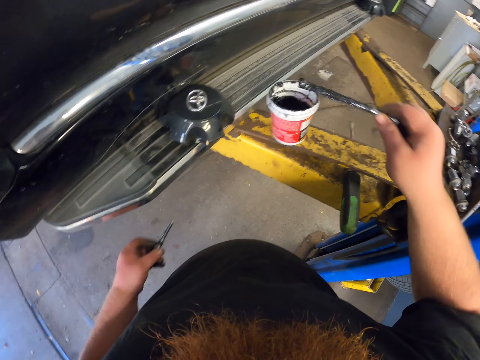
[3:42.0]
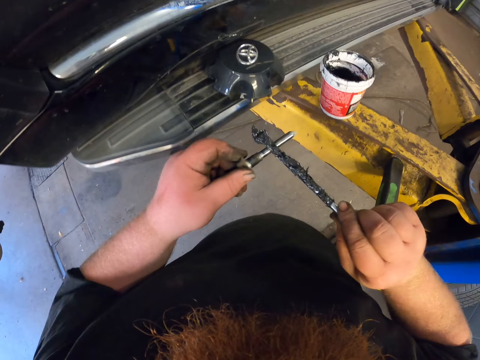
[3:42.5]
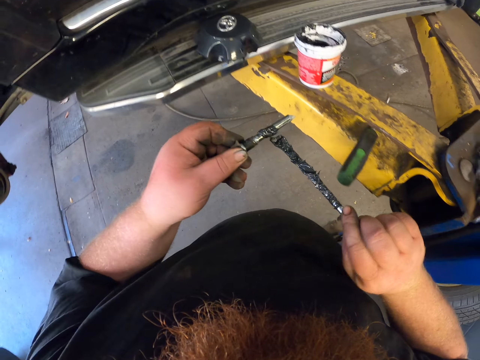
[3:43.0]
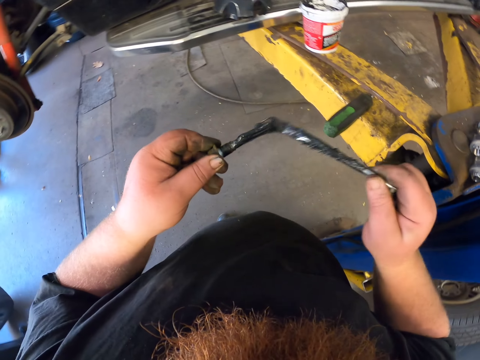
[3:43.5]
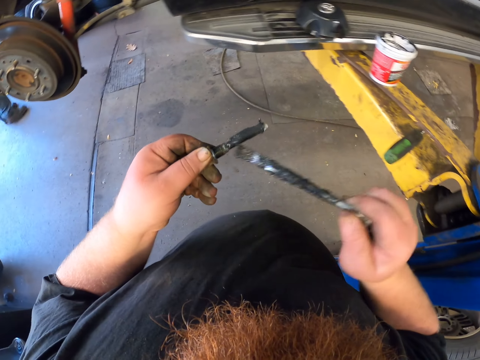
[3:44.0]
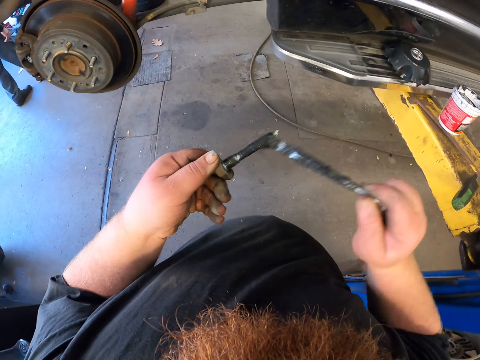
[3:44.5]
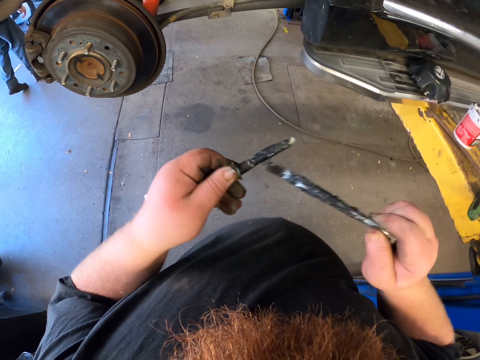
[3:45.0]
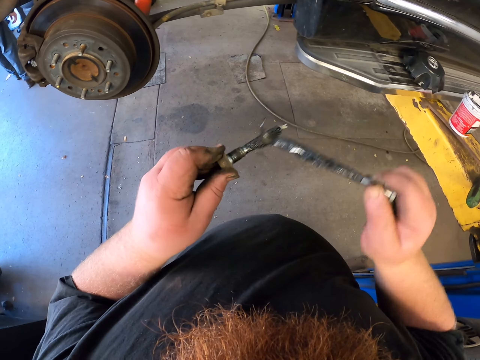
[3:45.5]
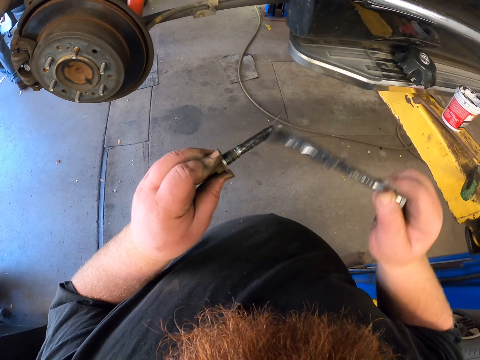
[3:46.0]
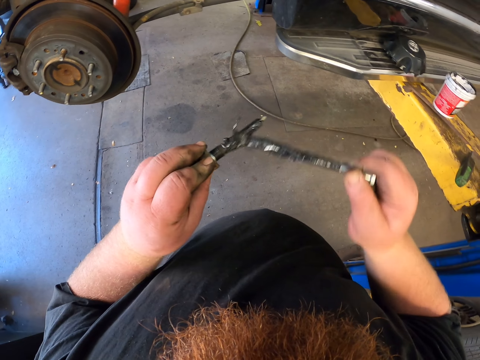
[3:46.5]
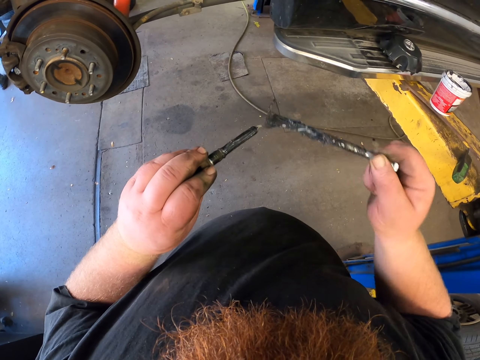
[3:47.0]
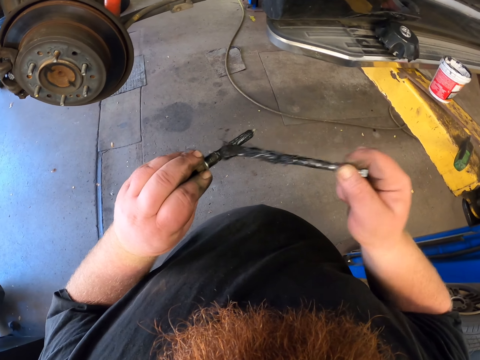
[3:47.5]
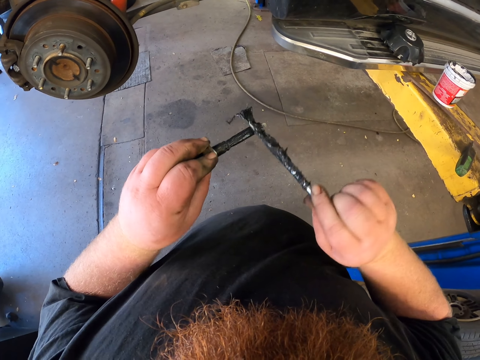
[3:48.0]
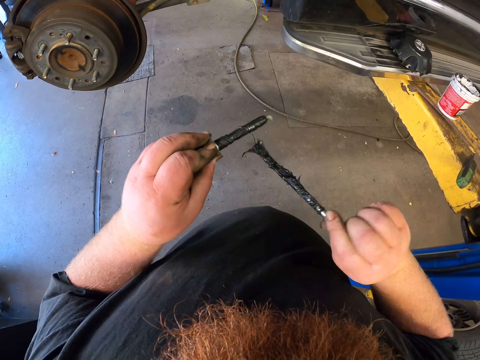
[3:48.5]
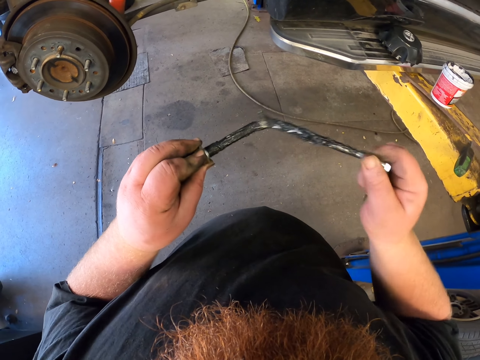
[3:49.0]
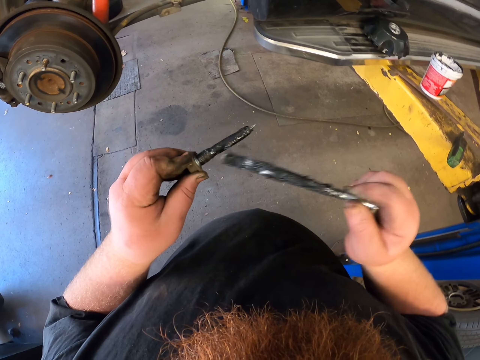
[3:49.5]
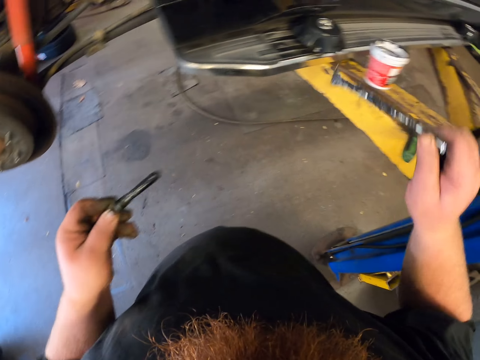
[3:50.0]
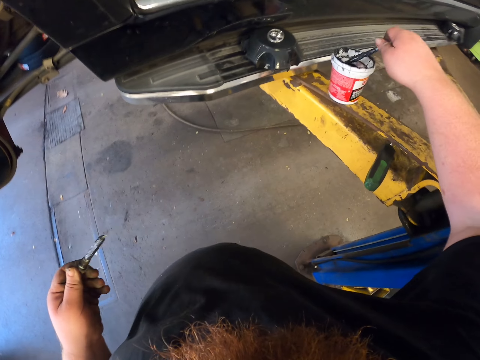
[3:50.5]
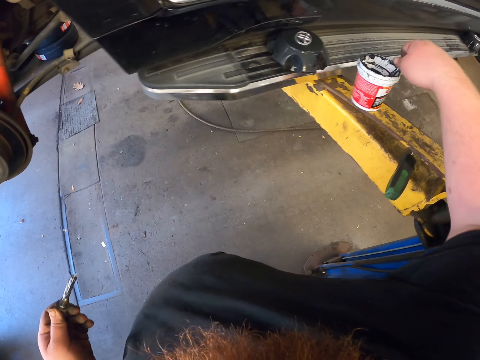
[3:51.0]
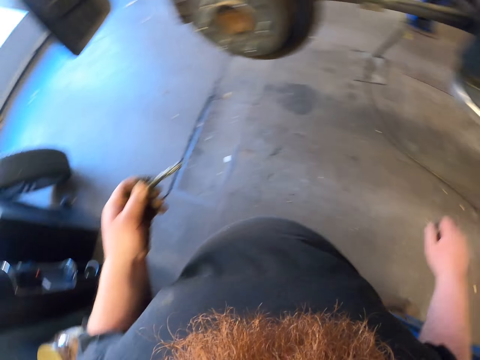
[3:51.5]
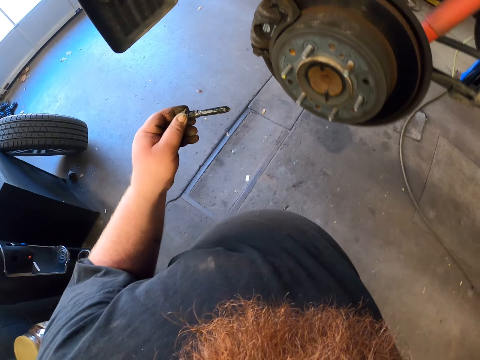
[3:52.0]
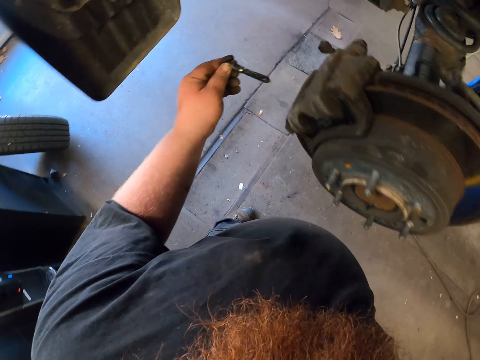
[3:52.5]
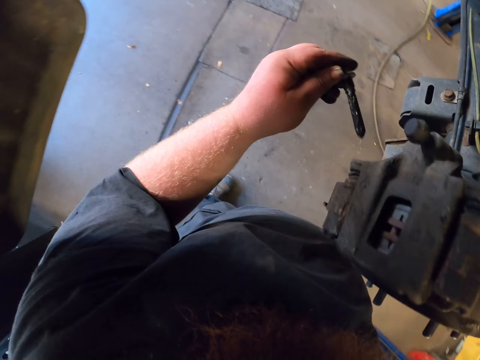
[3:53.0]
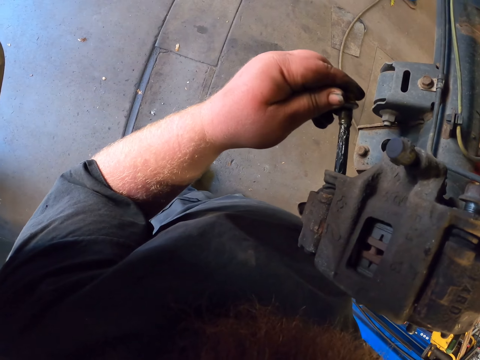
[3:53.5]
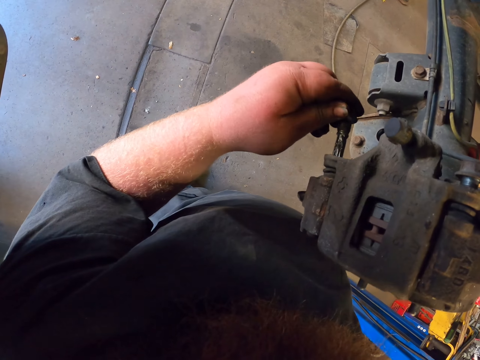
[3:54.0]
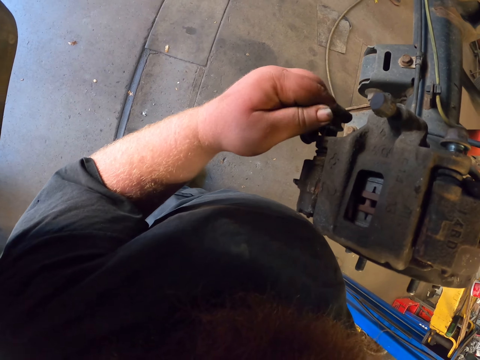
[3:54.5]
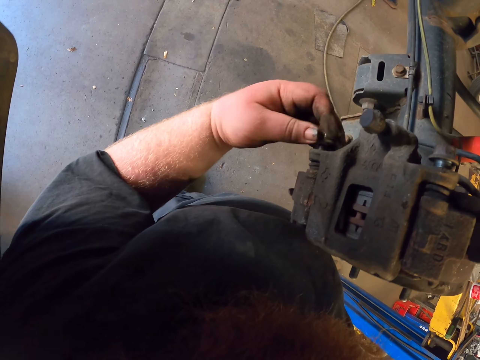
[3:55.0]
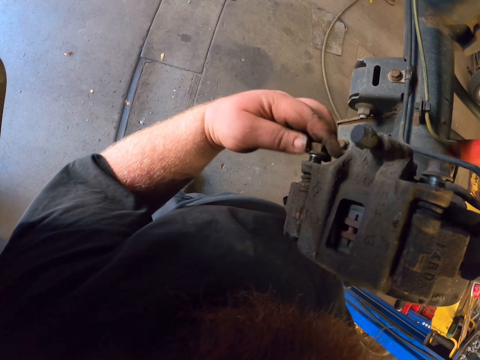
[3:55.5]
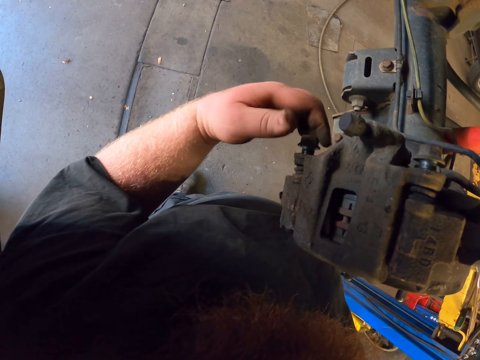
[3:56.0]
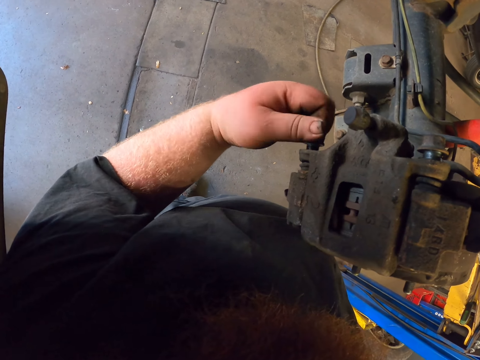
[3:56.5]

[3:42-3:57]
The camera wearer applies grease on the screw. They drop the brush in the grease container. They carry the screw to the car tyre. They walk around the garage. They tighten the brake cylinder on the tyre with the screw.

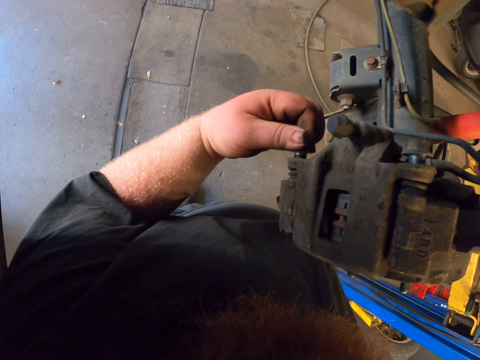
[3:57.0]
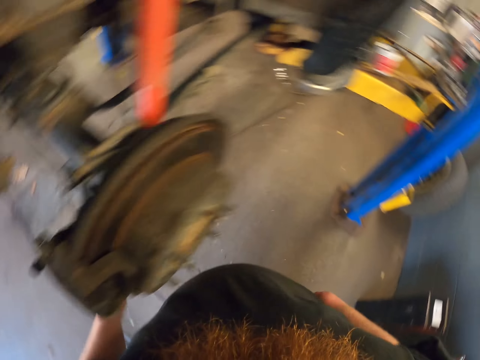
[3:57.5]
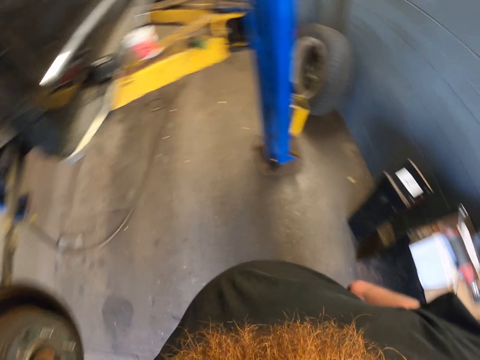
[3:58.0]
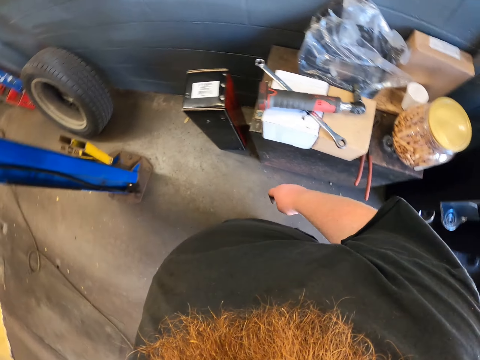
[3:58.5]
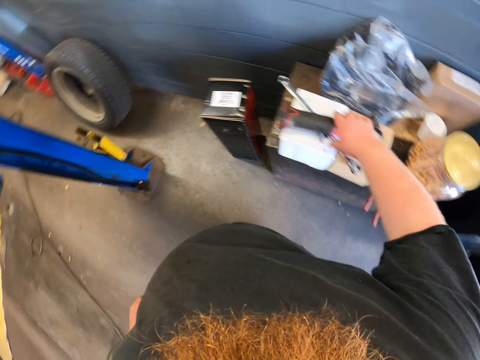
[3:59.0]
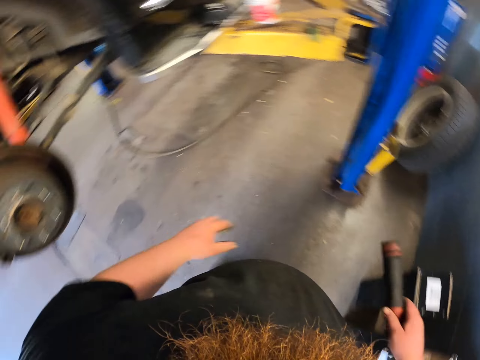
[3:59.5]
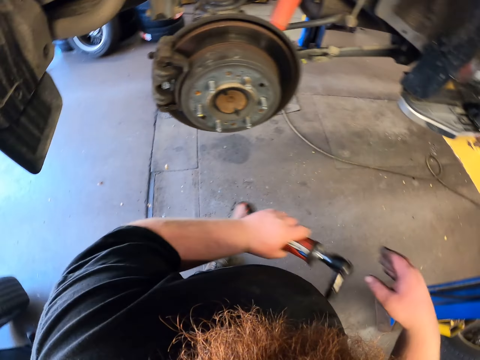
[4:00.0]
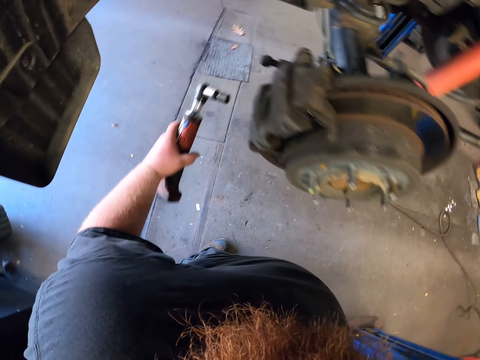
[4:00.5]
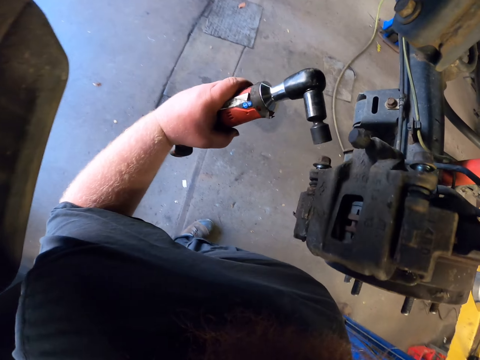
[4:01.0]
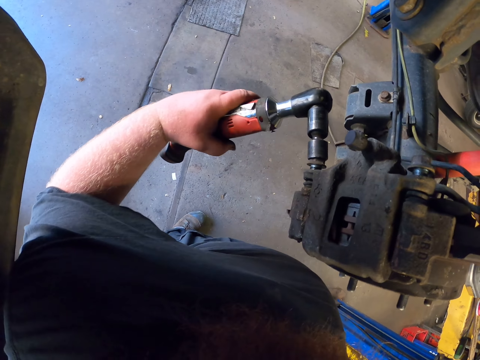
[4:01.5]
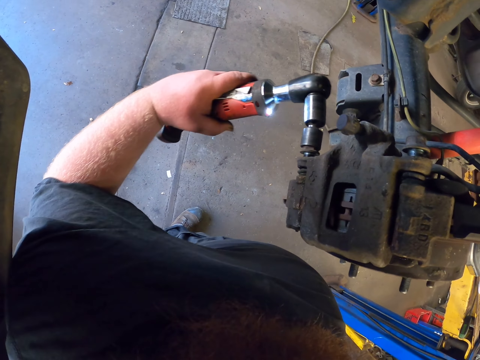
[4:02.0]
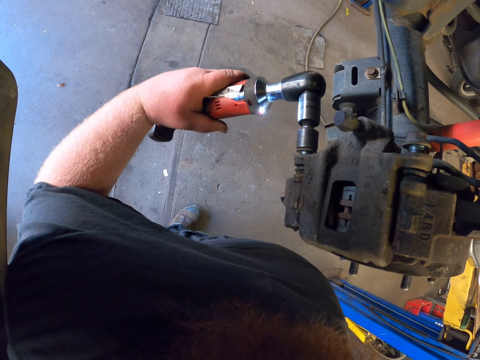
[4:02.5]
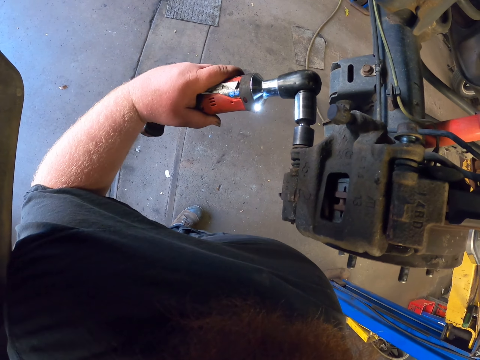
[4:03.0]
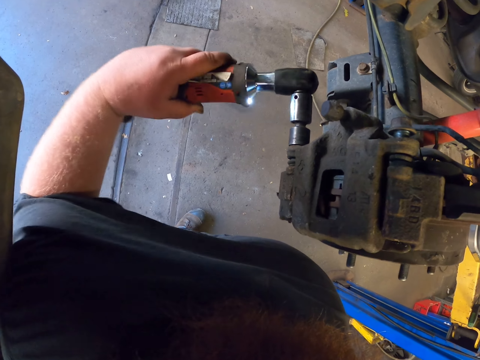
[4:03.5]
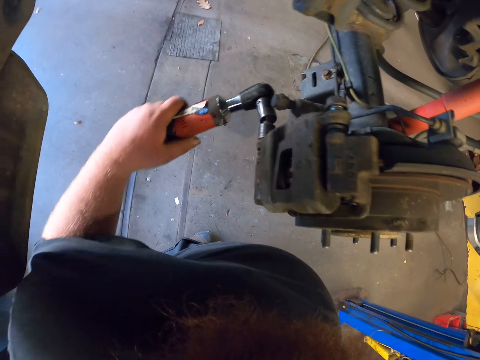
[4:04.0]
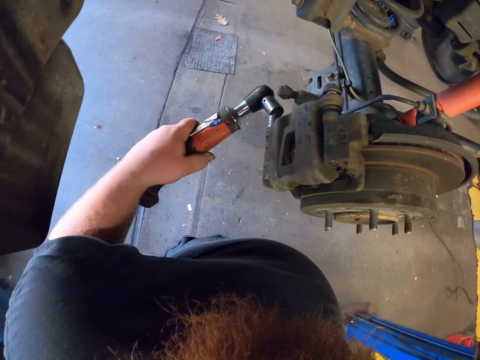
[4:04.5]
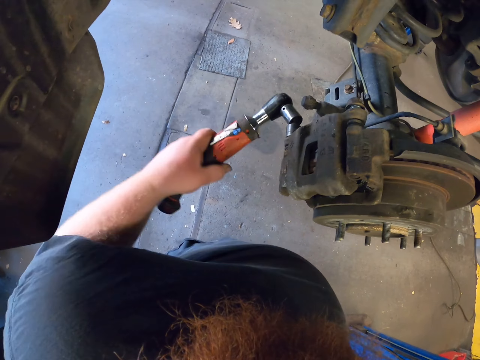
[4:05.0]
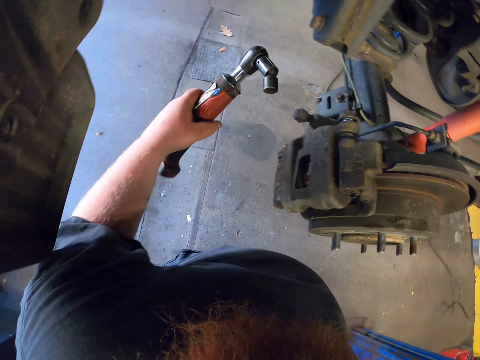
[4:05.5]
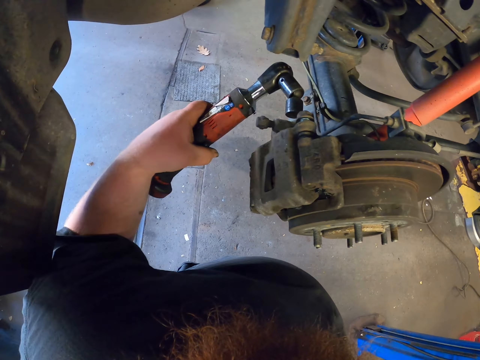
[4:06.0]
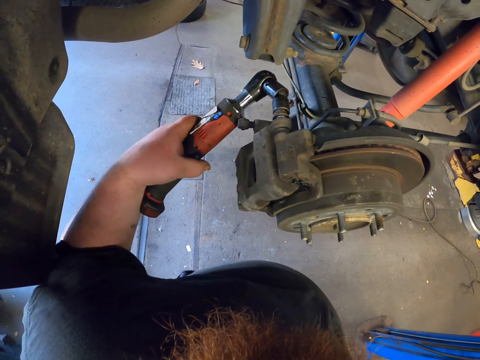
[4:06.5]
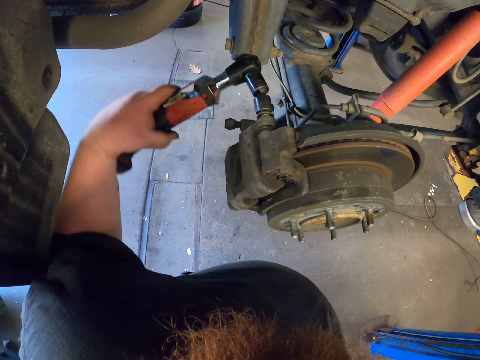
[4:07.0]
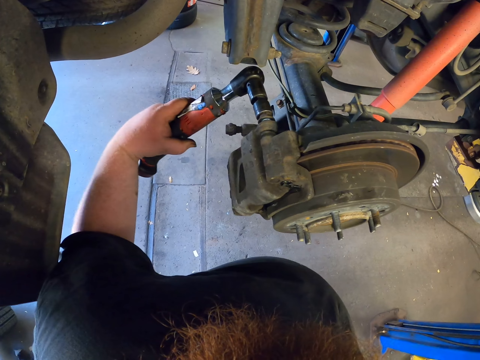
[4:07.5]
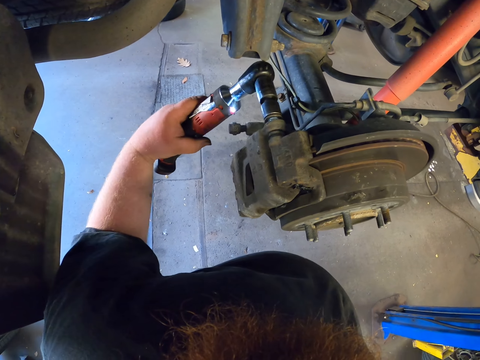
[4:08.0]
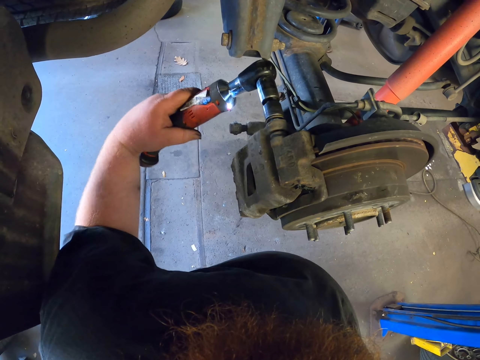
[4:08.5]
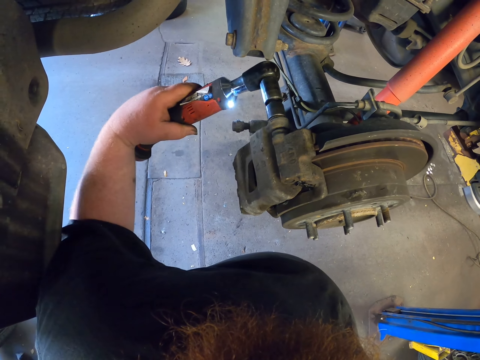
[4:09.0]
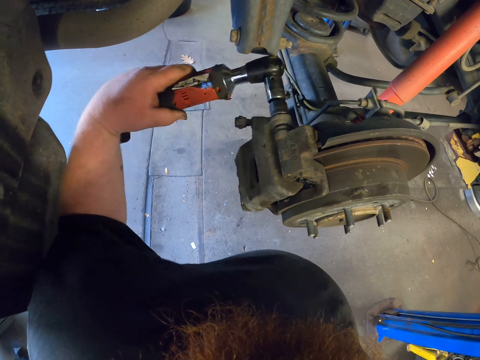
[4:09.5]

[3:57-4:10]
The camera wearer takes an electric wrench from the stand along the wall. They shift the wrench to the left hand. They tighten the car cylinder screw with the wrench. They tighten another cylinder screw with the wrench.
